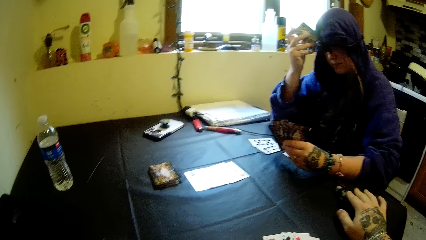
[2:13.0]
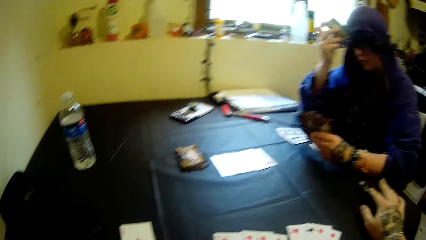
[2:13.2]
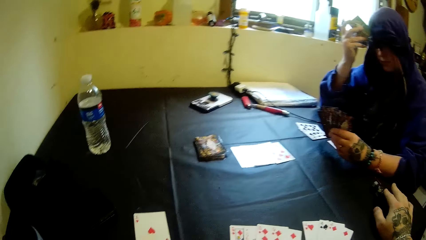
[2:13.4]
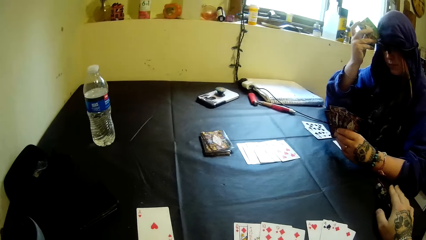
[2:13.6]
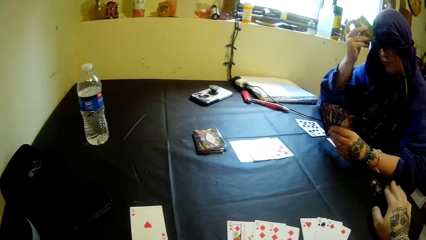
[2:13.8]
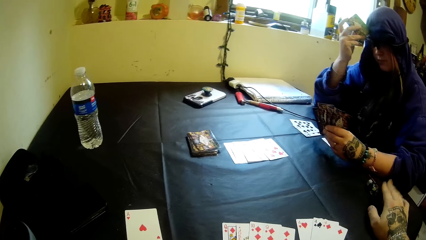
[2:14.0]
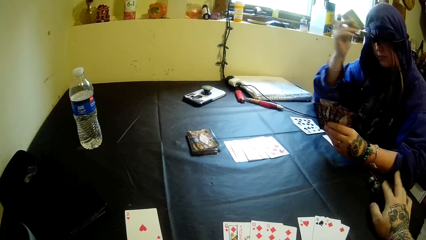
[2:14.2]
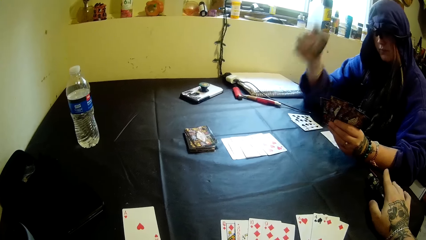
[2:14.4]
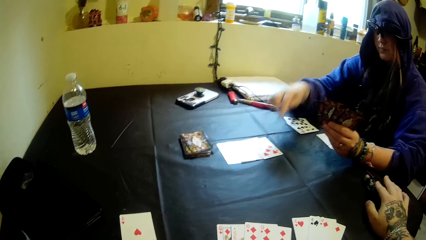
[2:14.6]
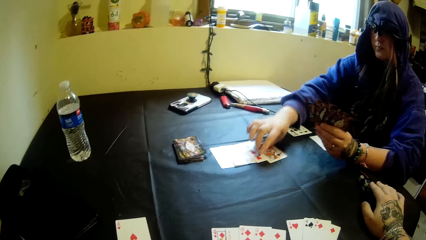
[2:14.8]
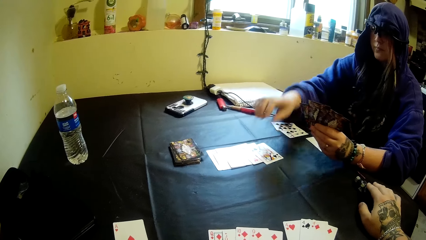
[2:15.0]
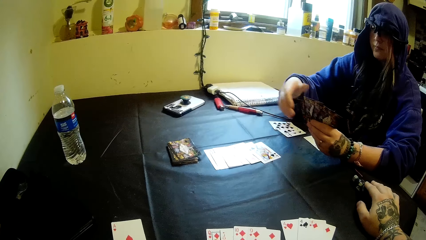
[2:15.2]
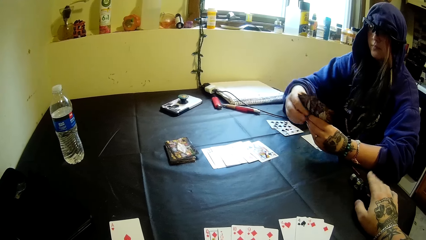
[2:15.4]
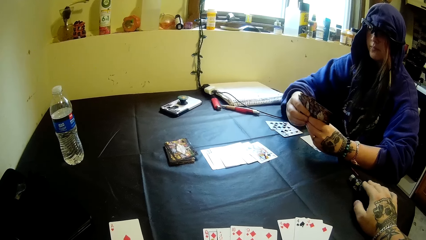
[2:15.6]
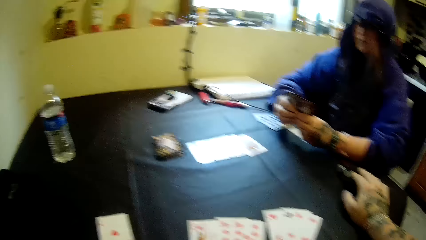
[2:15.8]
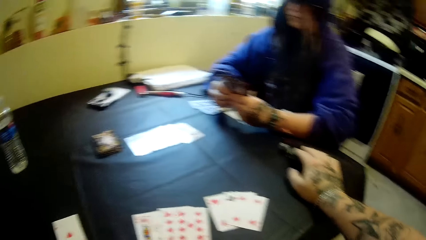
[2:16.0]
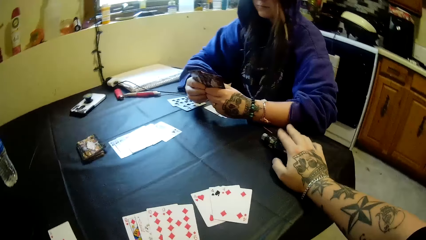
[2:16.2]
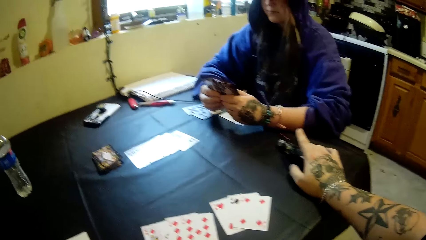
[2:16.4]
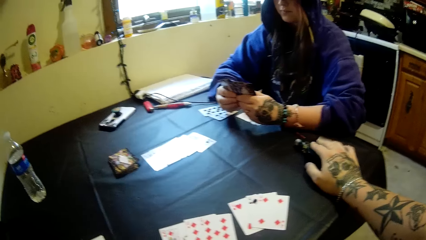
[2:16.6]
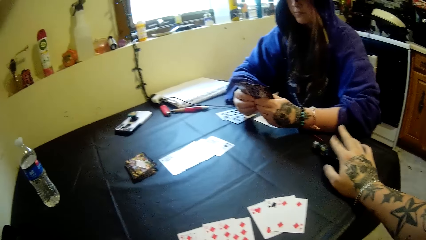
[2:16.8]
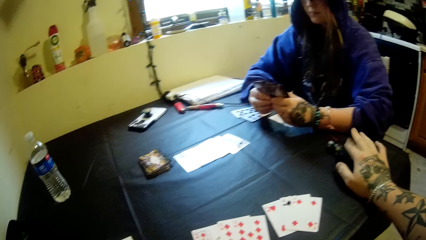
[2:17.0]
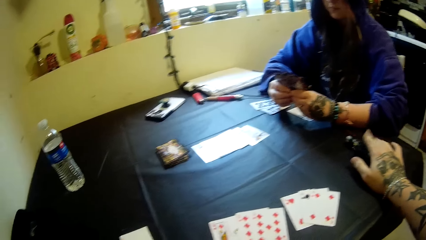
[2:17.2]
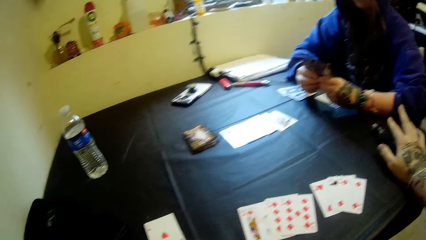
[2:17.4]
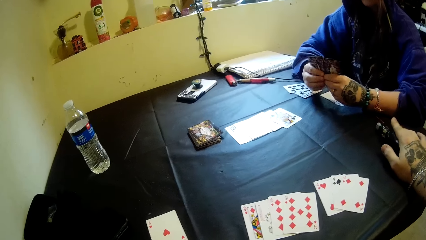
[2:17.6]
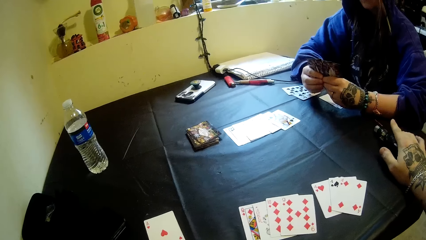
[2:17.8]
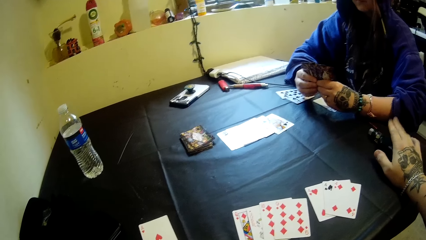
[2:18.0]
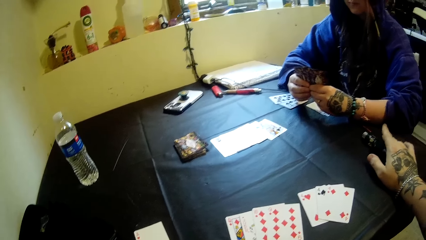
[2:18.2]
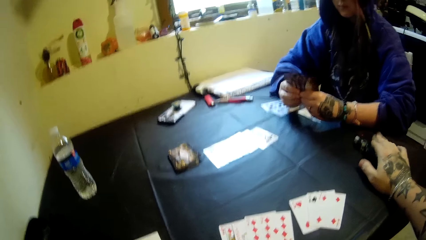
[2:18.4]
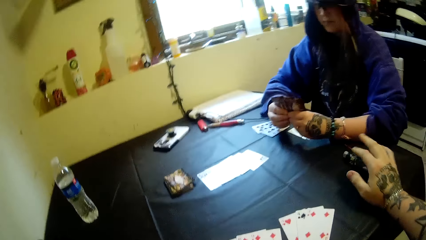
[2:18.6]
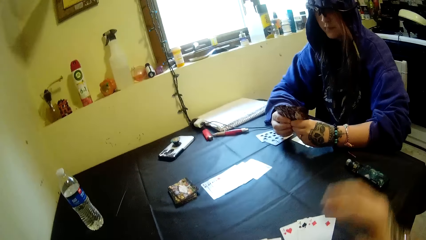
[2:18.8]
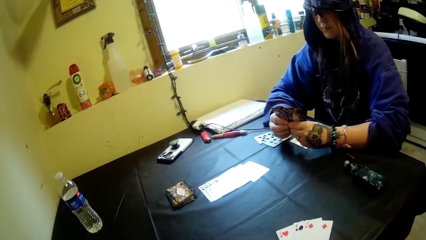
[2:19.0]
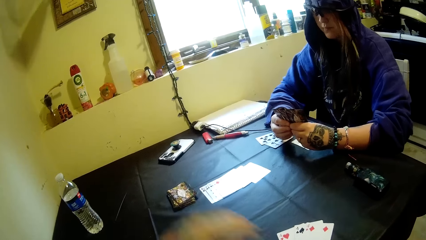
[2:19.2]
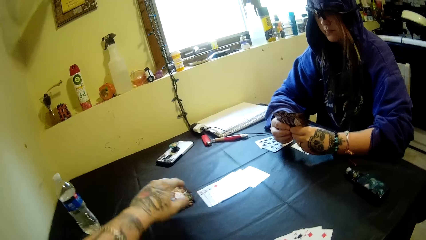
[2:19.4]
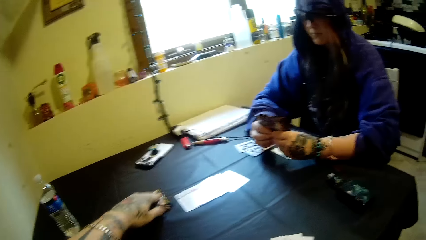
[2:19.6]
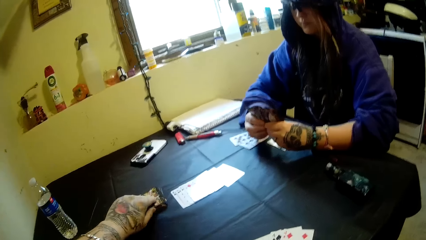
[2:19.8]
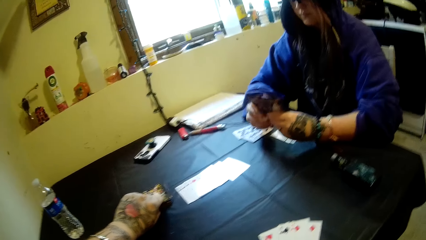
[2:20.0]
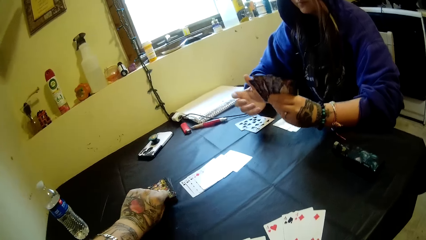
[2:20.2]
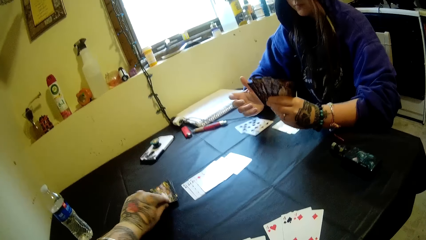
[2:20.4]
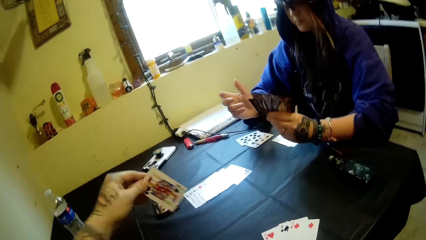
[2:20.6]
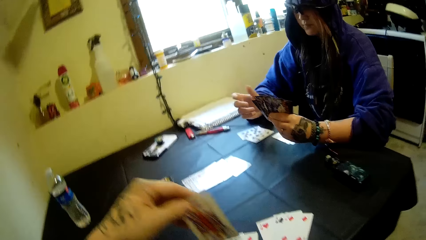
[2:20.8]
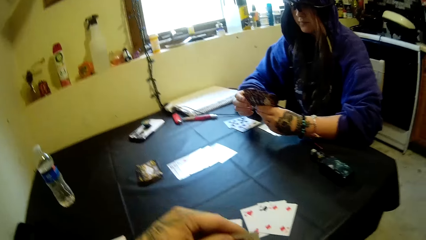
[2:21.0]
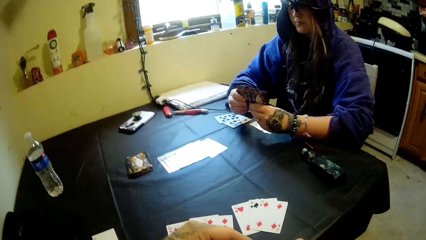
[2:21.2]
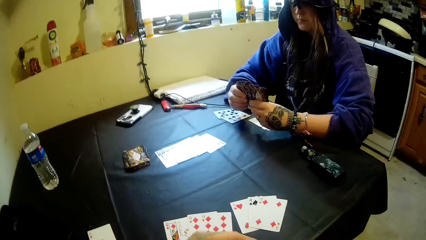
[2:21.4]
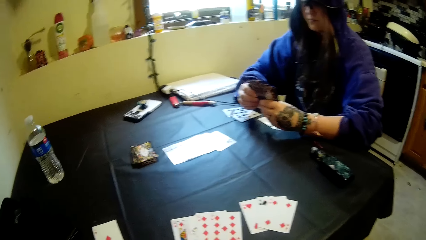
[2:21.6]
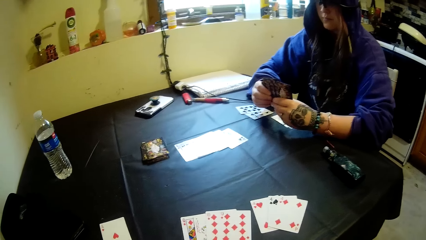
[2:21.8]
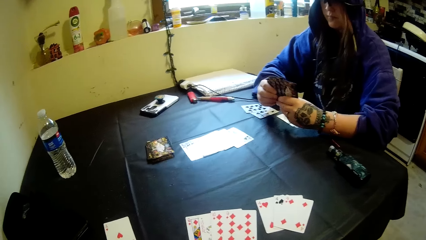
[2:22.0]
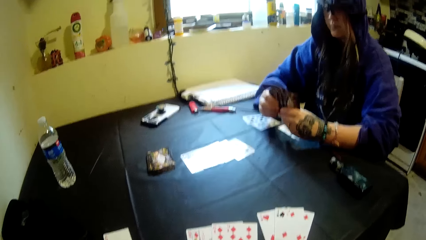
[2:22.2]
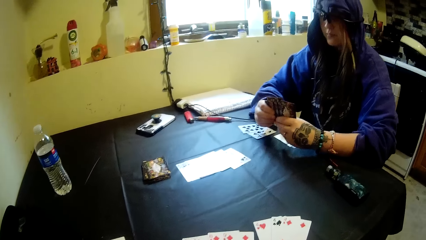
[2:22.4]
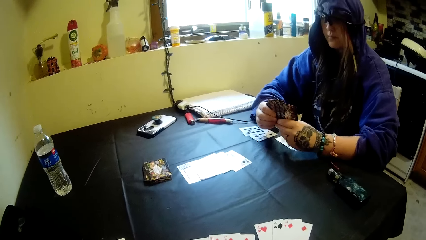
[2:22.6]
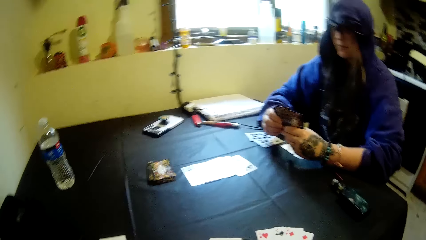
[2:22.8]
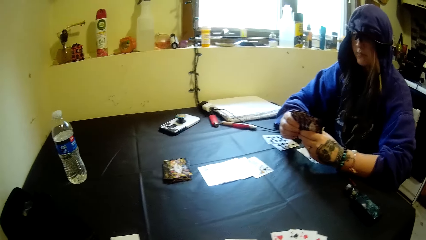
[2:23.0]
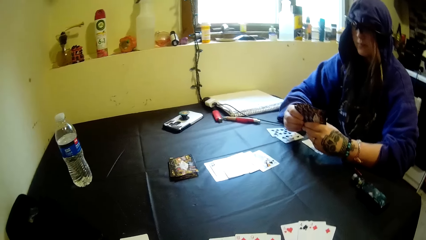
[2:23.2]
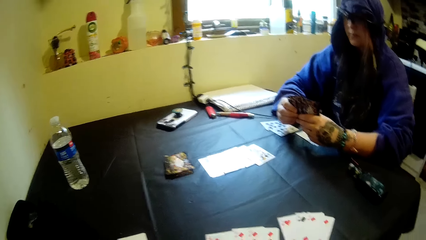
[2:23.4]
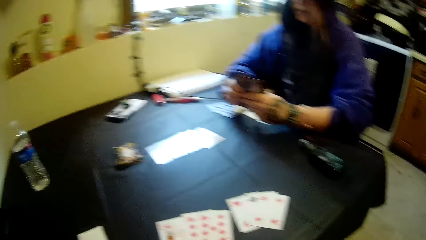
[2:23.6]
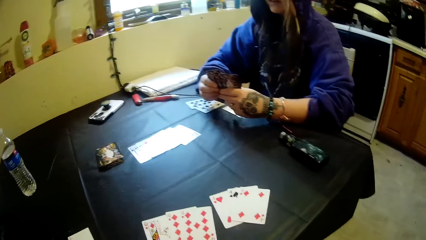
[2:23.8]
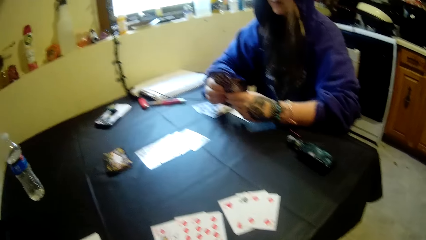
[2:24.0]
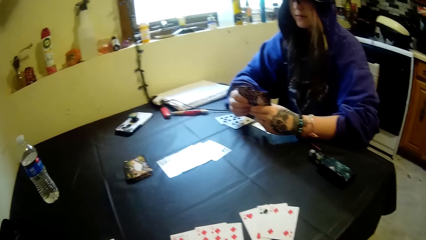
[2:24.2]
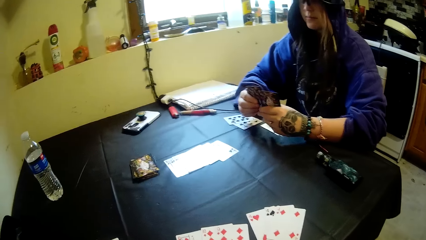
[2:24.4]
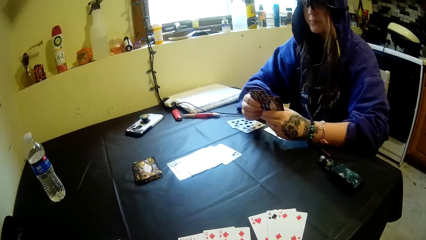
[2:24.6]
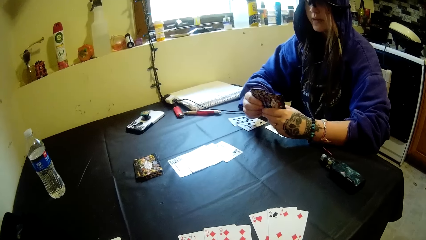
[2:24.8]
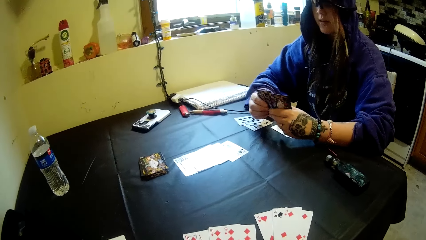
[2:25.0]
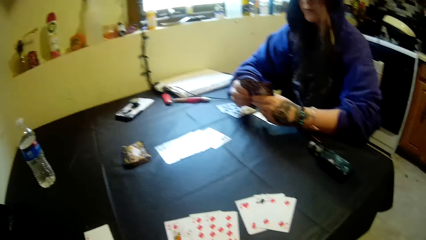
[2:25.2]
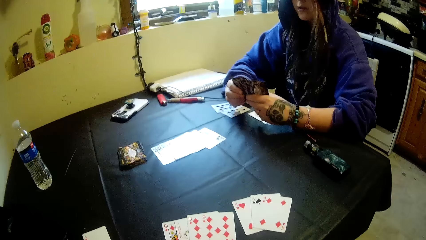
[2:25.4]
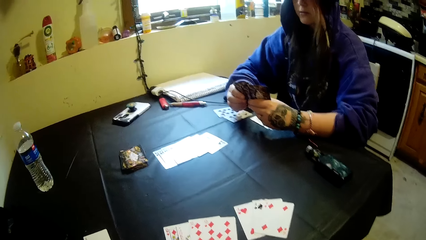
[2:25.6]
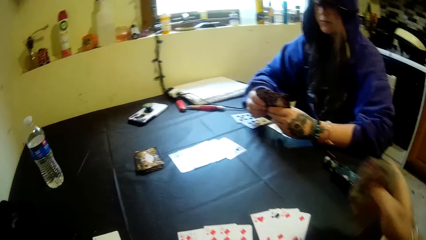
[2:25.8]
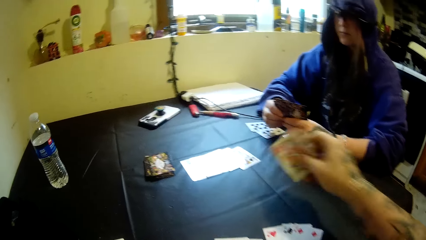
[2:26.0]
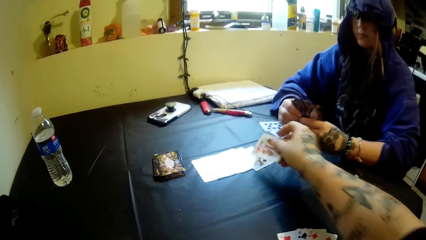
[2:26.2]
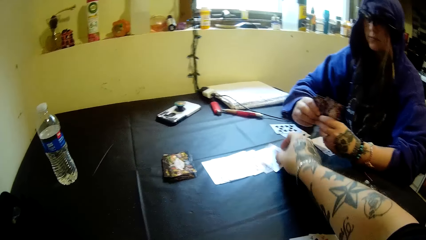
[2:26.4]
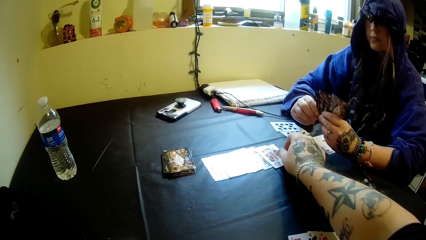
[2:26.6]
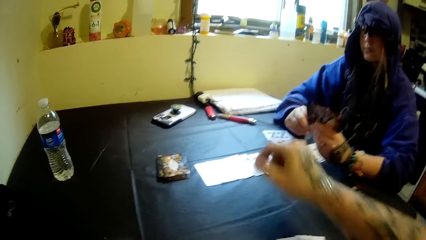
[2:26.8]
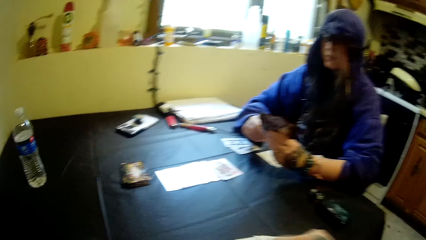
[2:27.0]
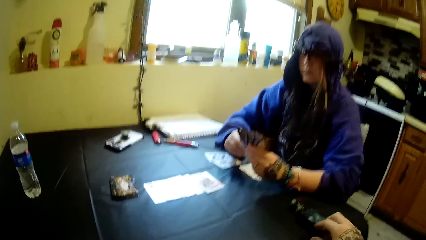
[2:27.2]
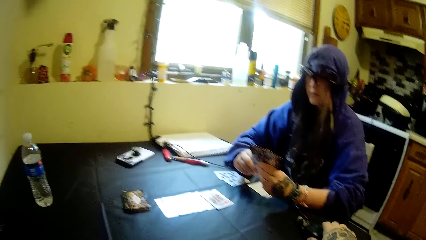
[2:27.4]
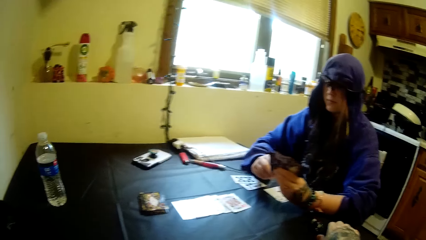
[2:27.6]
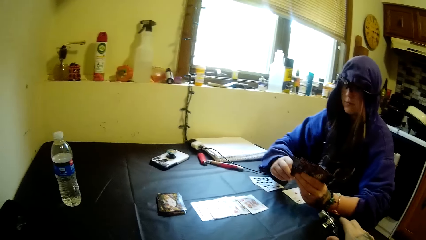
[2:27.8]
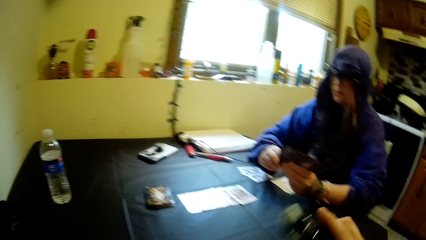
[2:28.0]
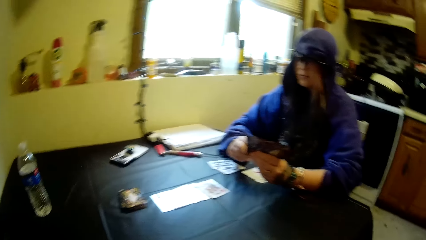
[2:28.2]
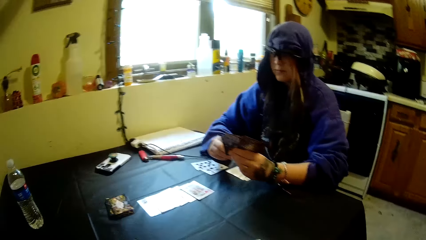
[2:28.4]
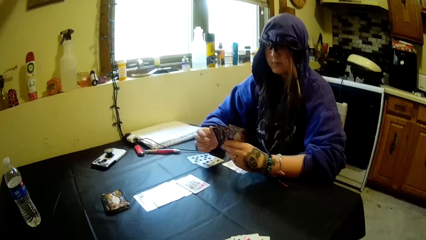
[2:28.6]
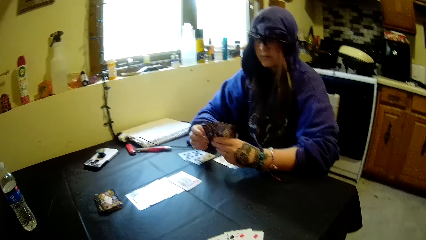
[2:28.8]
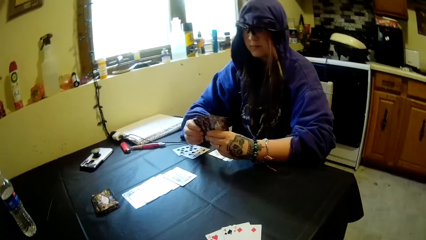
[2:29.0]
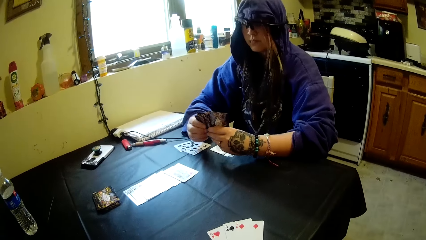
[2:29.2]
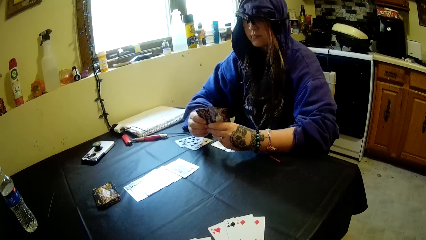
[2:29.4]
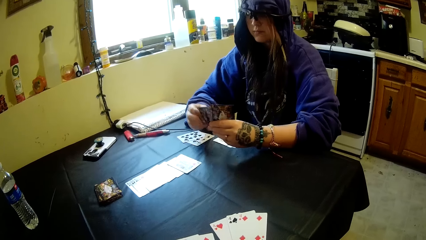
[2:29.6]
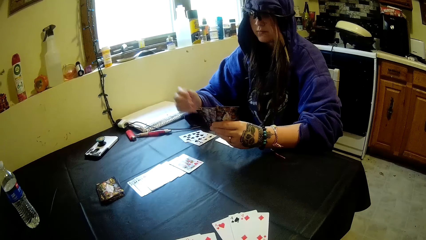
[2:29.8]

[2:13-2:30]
A person puts a card on the table. The camera wearer takes a card from the table. They look around. They put the card on the table.
